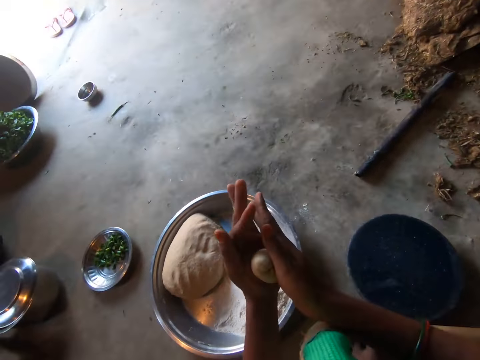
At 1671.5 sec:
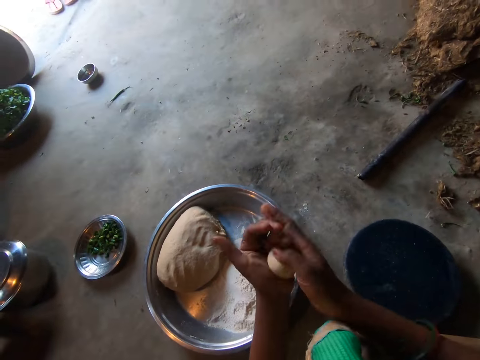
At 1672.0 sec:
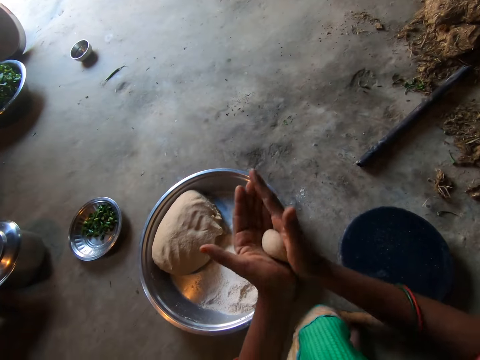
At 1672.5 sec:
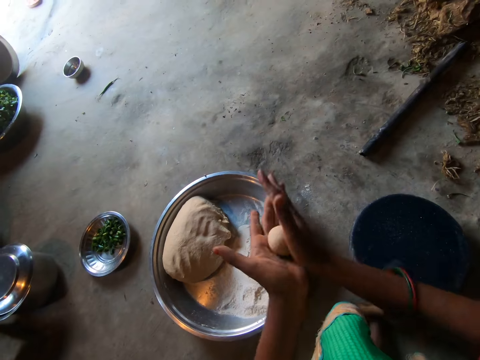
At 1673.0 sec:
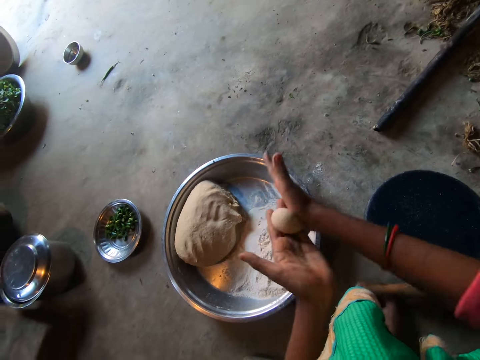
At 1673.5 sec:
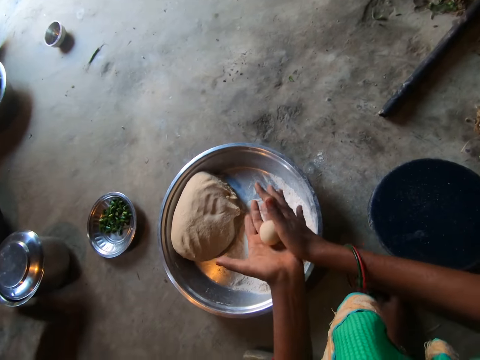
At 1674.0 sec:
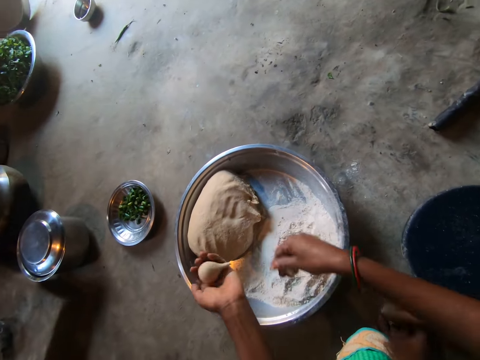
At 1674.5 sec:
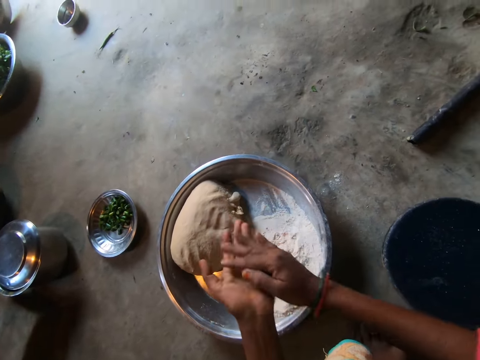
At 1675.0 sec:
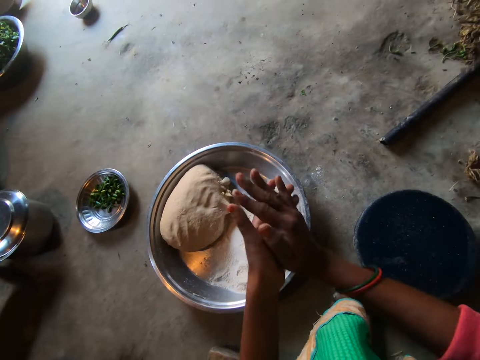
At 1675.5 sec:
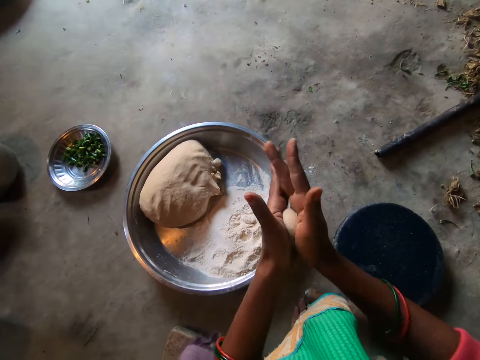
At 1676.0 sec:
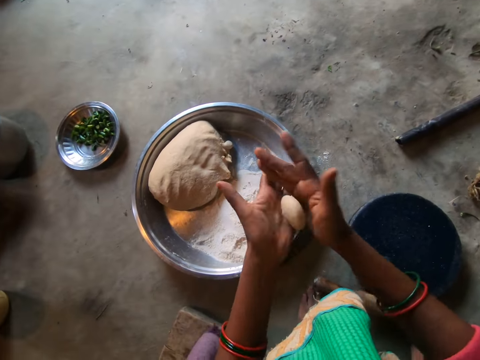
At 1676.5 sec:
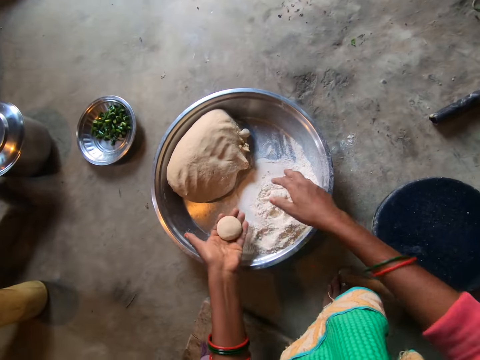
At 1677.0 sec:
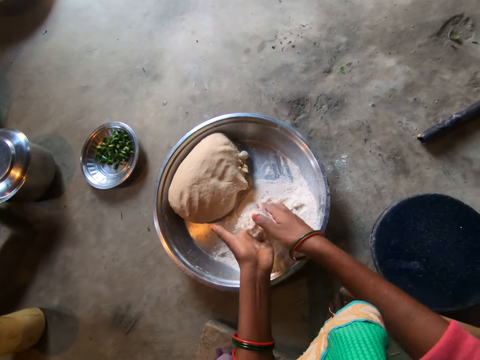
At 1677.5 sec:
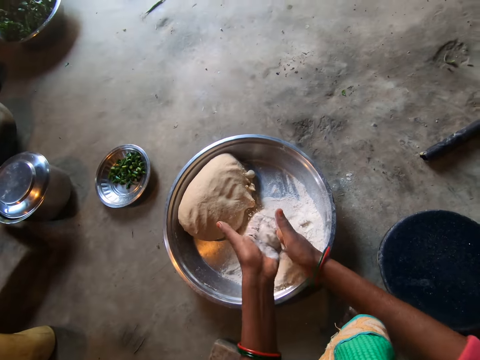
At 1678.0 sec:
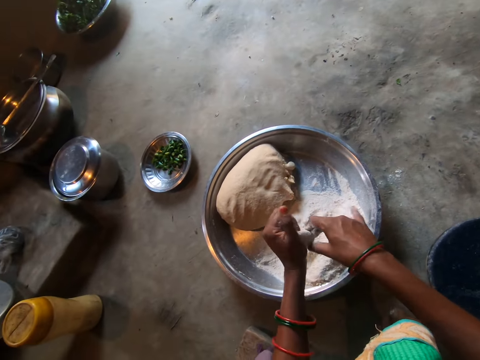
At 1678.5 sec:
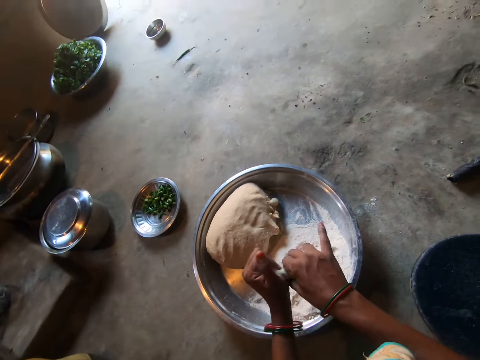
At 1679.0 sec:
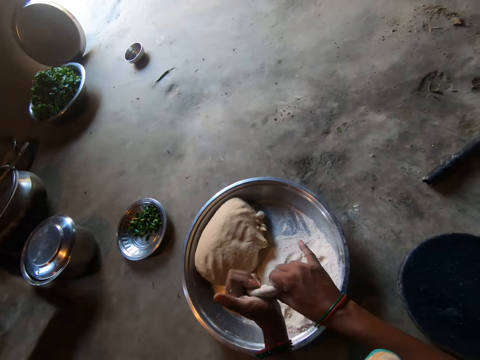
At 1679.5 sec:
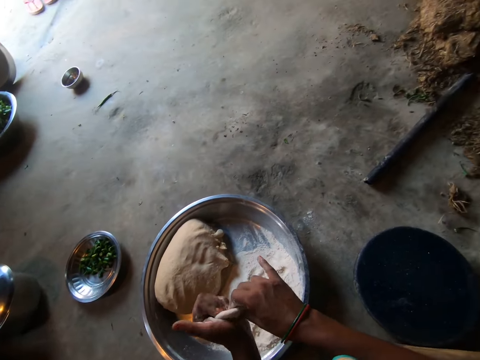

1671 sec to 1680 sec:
The camera wearer rolls dough. She rolls dough again. She places a piece of dough on the tray or basin with her right hand. She rolls the dough with her hands. She scoops flour from the tray with her right hand. She rubs the flour on the dough with her hands. She kneads the flour.

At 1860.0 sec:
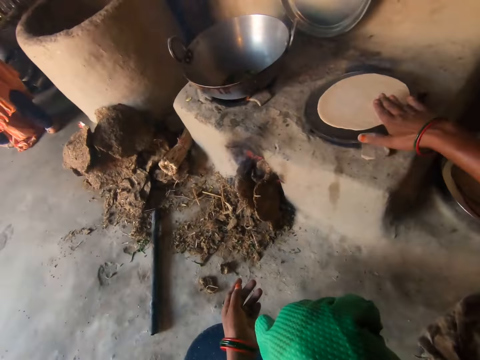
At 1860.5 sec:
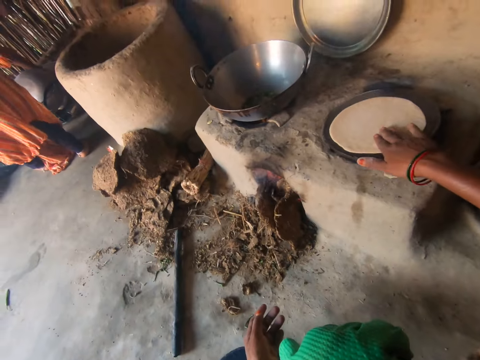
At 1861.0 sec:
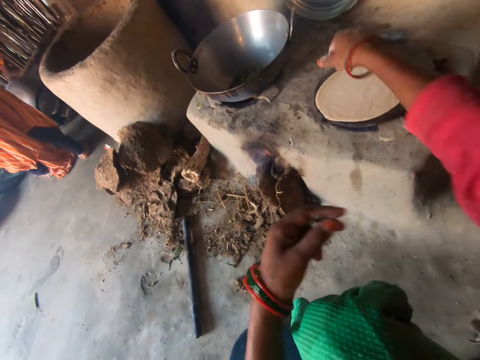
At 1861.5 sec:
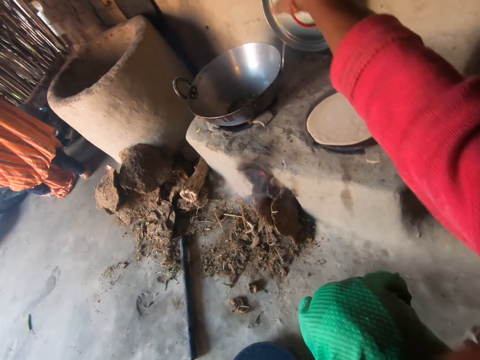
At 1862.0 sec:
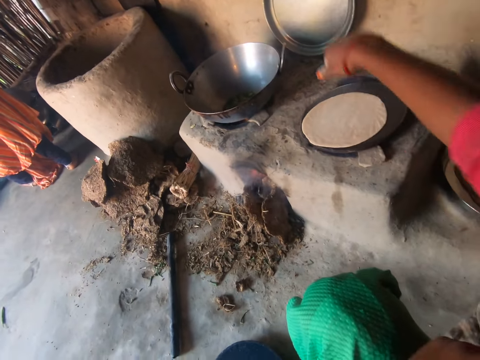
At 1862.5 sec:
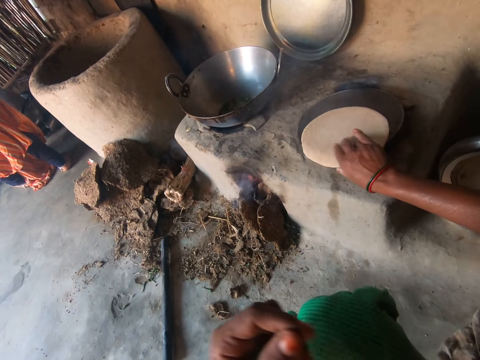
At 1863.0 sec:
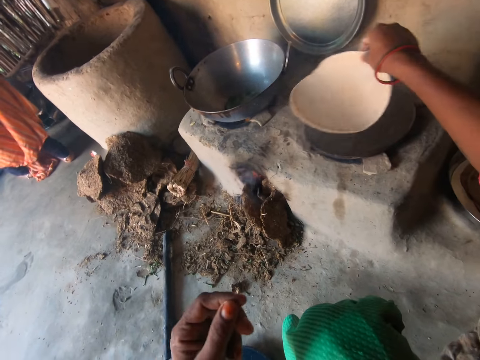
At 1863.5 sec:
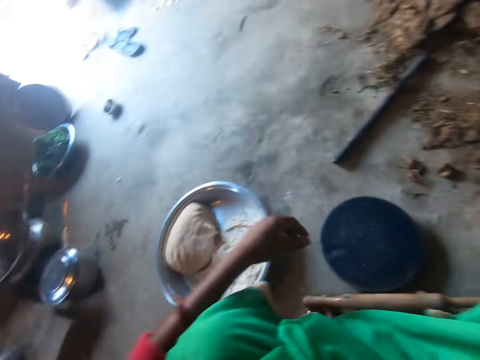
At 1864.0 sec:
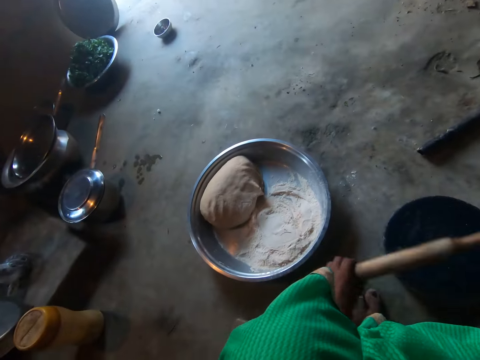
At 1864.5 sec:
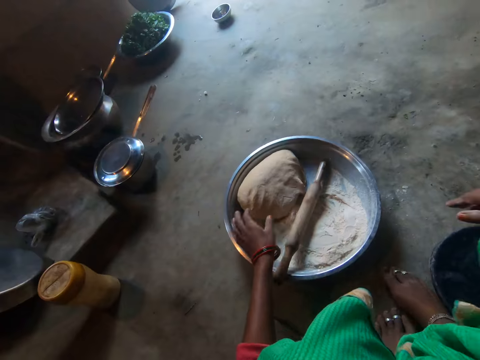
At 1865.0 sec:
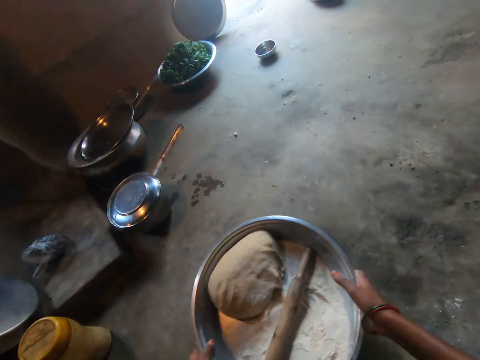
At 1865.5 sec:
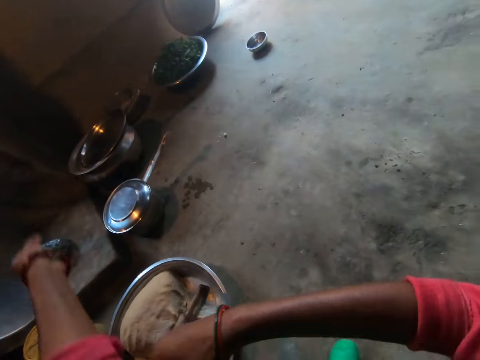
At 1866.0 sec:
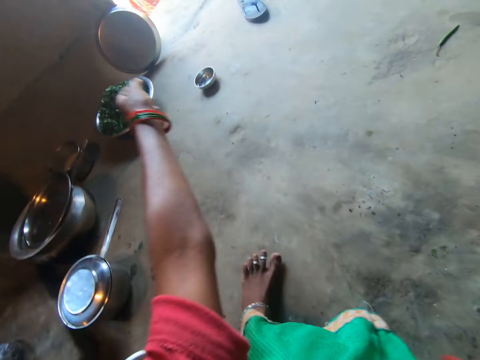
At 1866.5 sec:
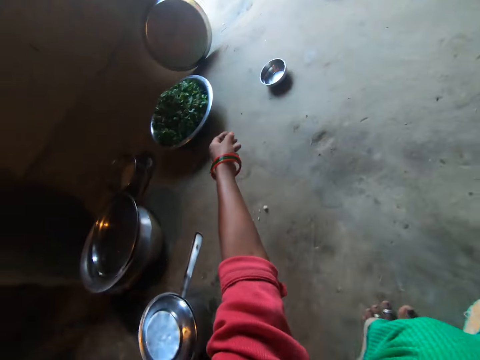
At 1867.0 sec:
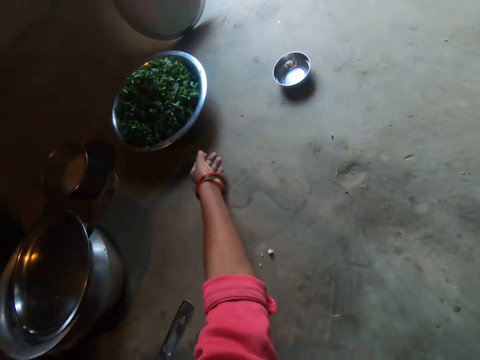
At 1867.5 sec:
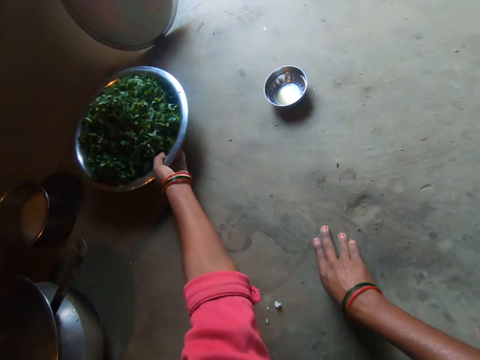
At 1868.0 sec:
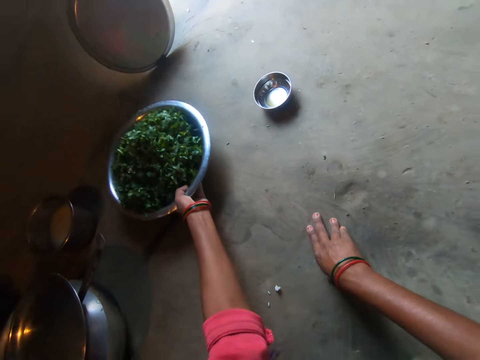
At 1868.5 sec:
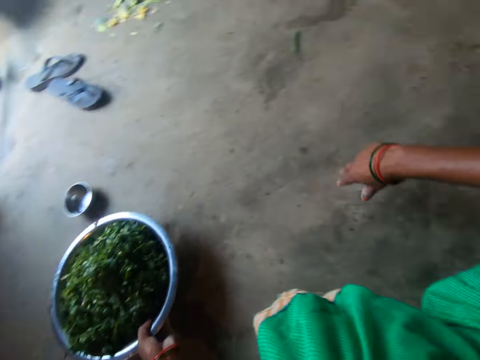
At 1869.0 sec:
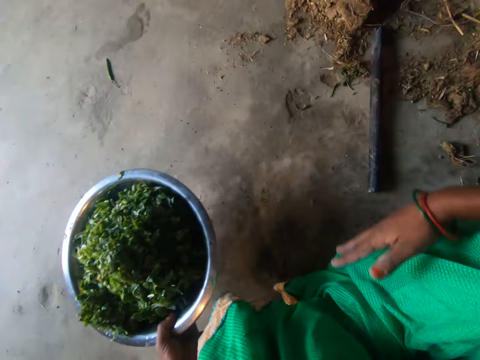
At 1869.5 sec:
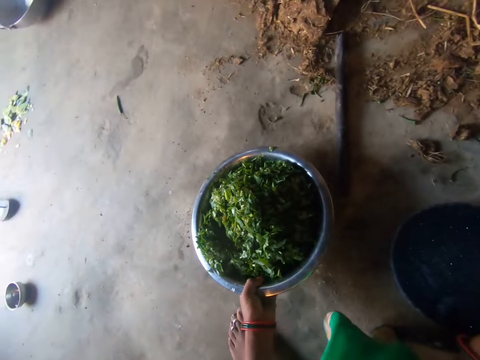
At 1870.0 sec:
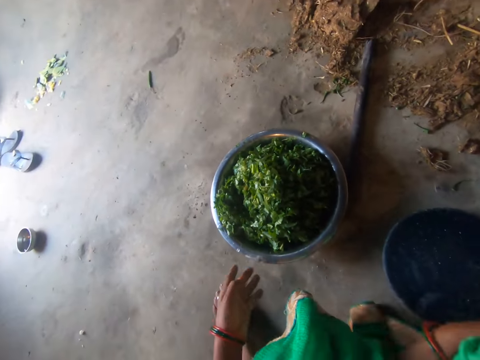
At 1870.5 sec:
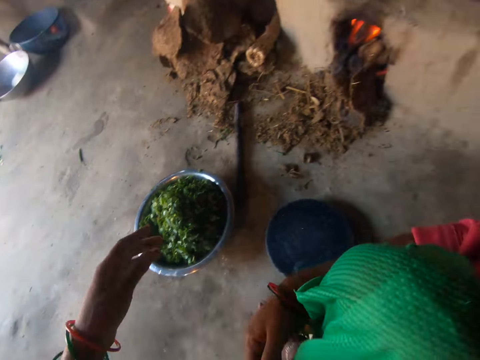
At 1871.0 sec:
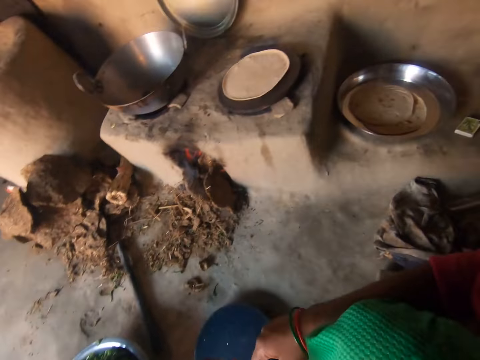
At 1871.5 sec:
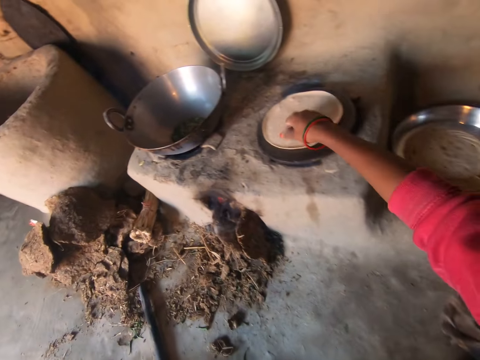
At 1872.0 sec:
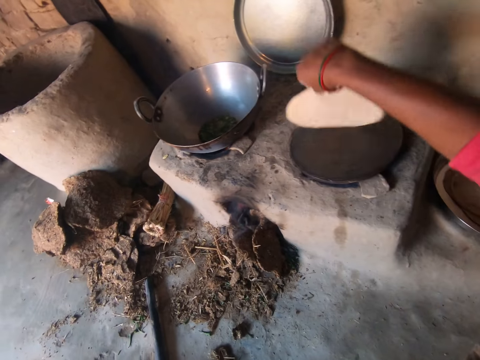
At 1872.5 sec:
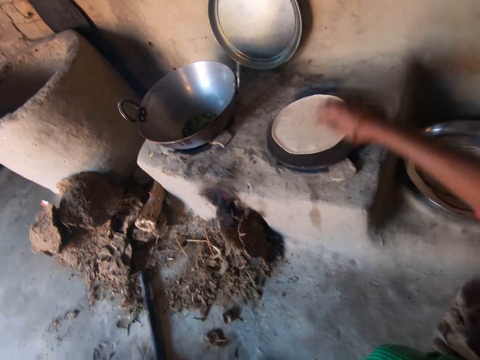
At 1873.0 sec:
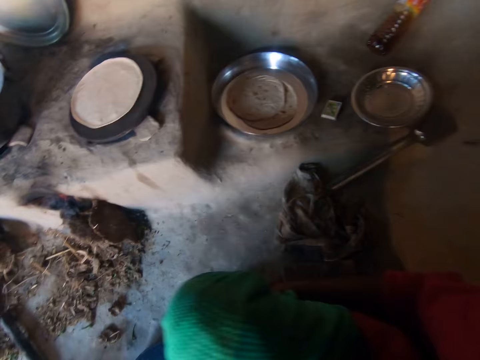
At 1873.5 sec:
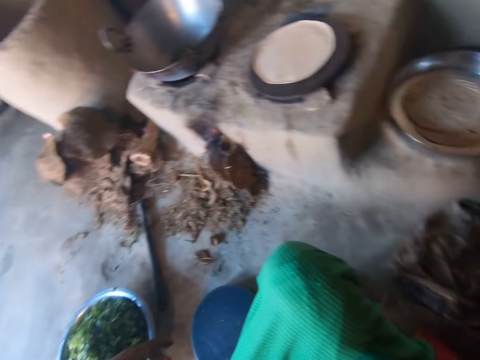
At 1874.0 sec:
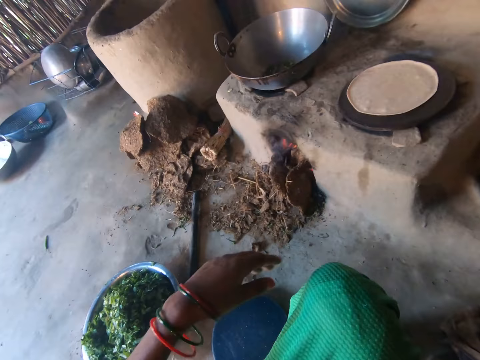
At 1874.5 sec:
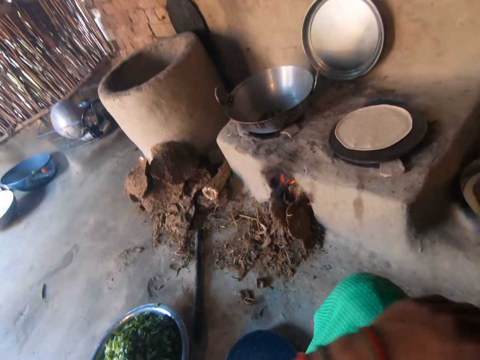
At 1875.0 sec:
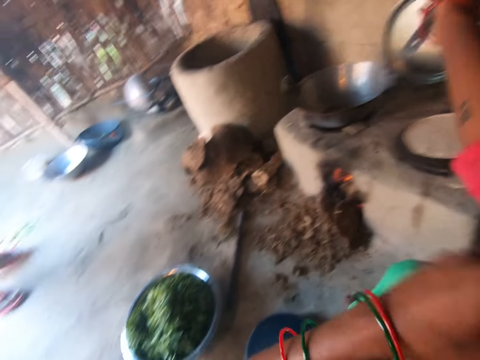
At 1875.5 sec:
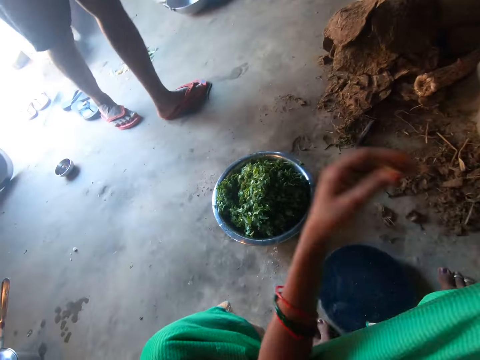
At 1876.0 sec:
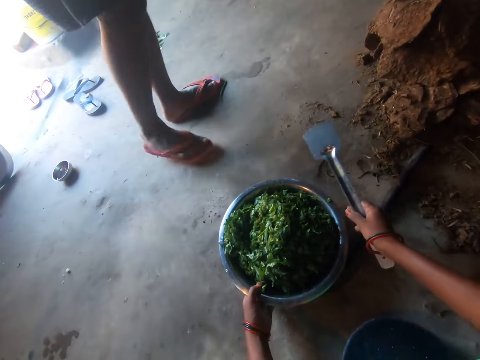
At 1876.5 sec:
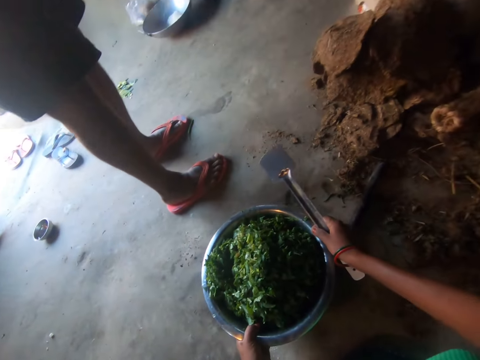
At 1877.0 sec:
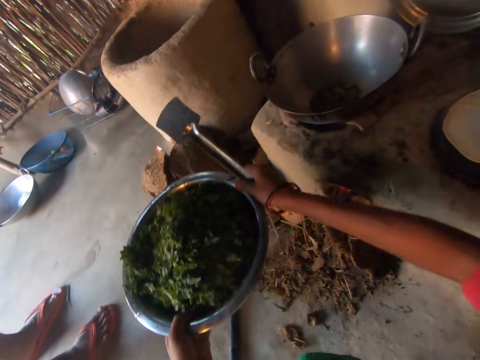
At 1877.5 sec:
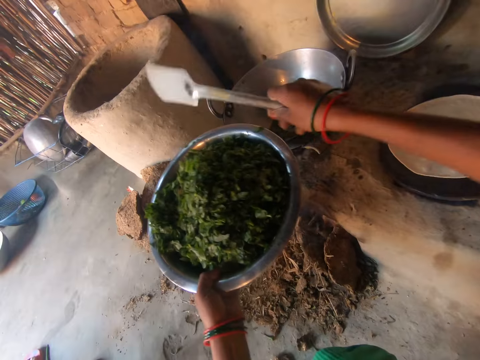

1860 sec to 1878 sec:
The camera wearer moves the roti on the pan on the mud stove with her right hand. She pulls the cloth sleeve of her right hand with her left hand. She turns the roti on the pan on the mud stove with her right hand. She picks the rolling pin from the floor with her left hand. She places the rolling pin on the tray with her left hand. She moves the tray on the floor with both hands. She pulls the cloth sleeve of her left hand with her right hand. She picks a bowl from the floor with her left hand. She touches her cloth with her right hand. She places the bowl on the floor with her left hand. She moves the roti on the pan on the mud stove with her right hand. She pulls the cloth sleeve of her right hand with her left hand. She holds a spoon with her right hand. She picks the bowl from the floor with both hands.
